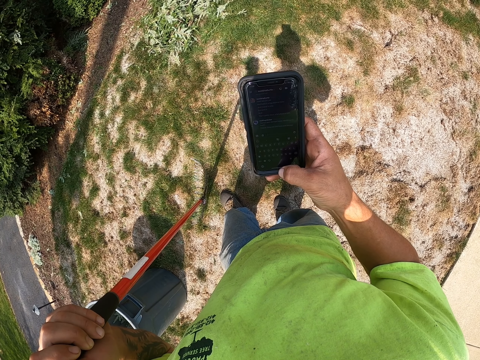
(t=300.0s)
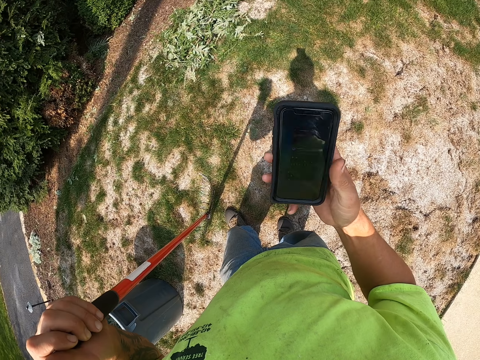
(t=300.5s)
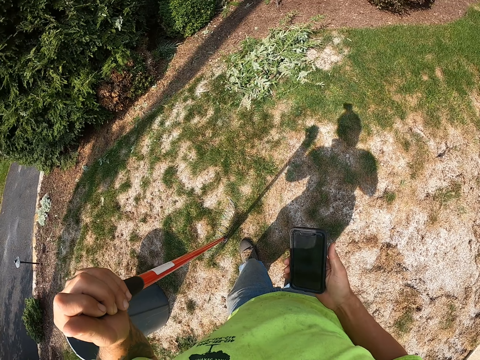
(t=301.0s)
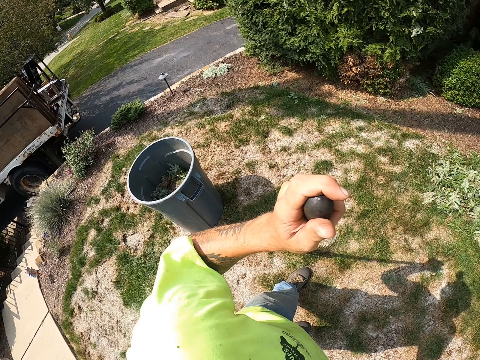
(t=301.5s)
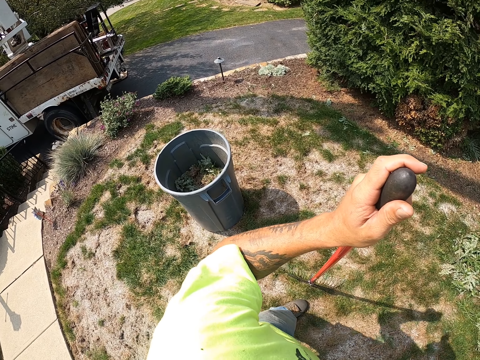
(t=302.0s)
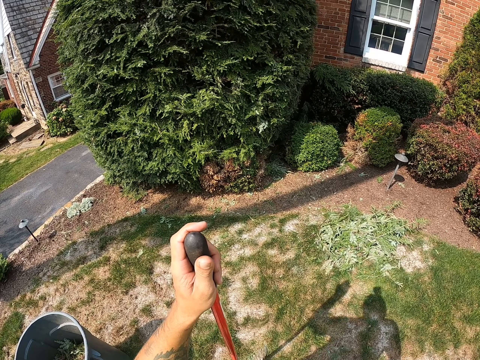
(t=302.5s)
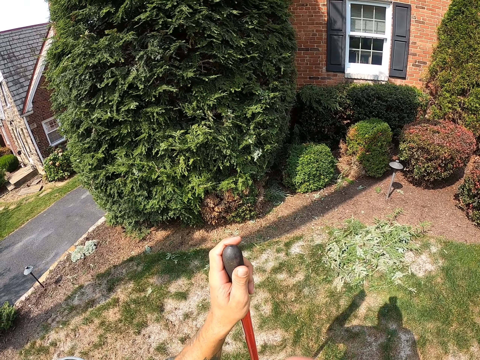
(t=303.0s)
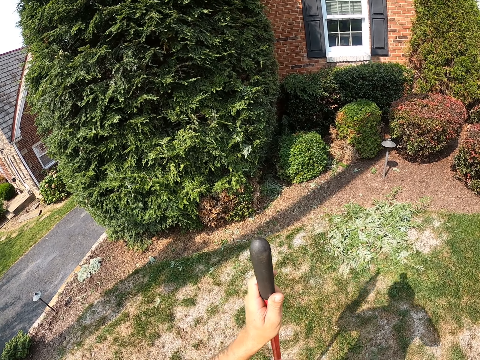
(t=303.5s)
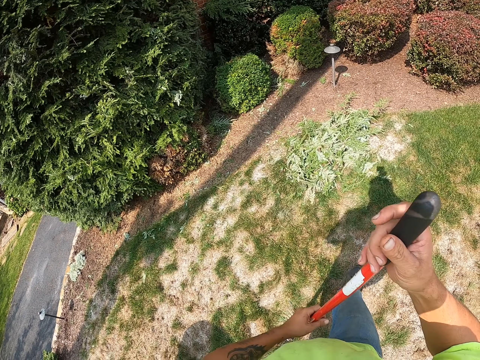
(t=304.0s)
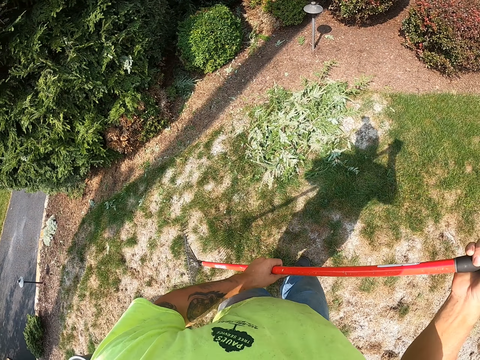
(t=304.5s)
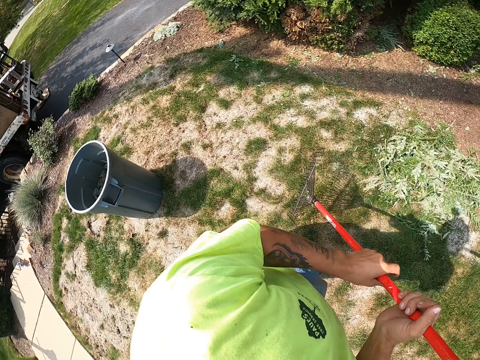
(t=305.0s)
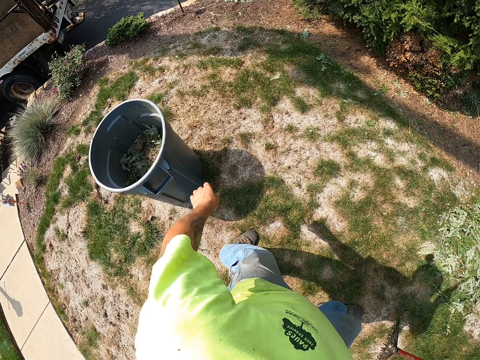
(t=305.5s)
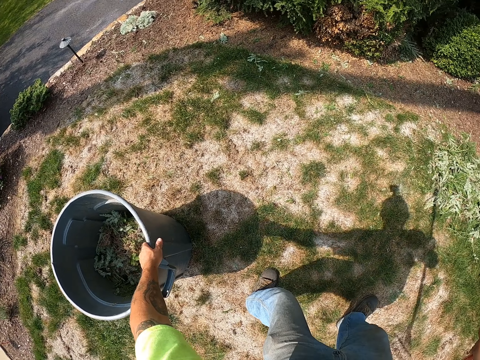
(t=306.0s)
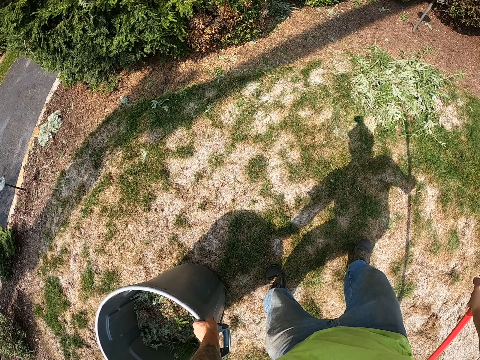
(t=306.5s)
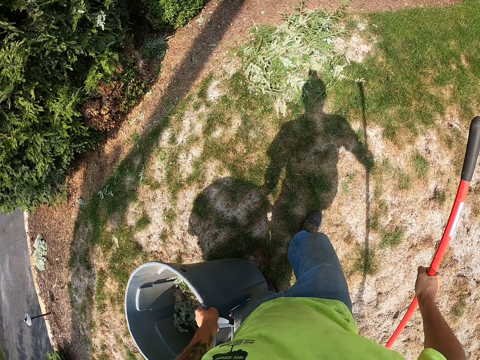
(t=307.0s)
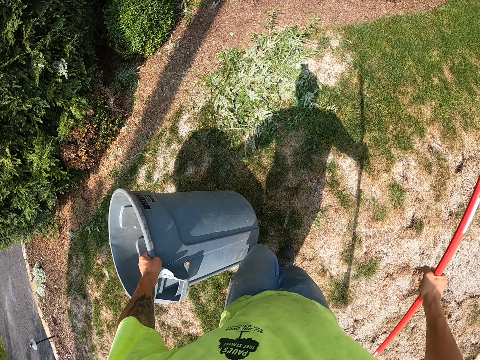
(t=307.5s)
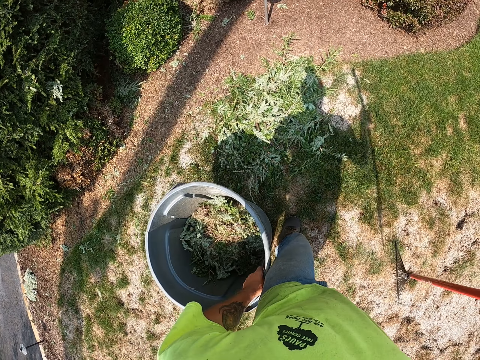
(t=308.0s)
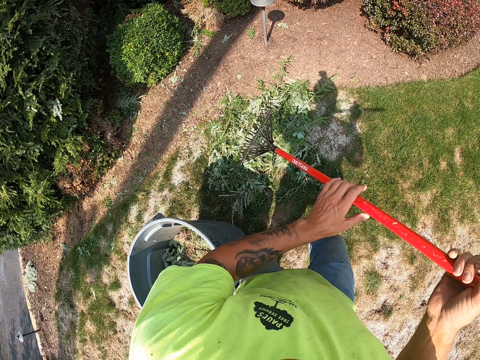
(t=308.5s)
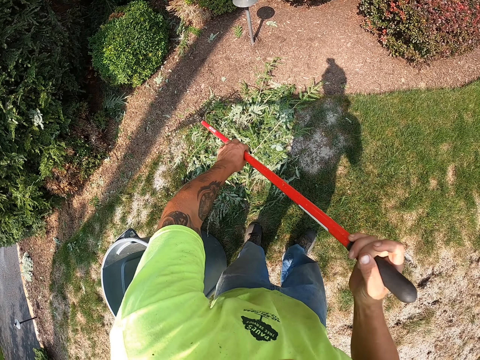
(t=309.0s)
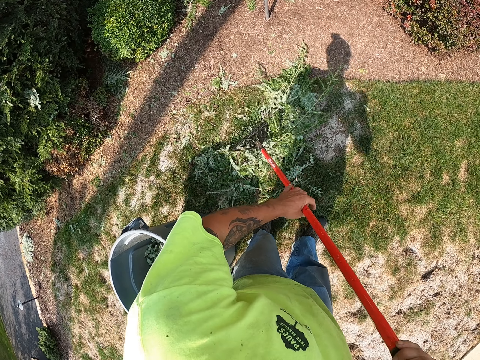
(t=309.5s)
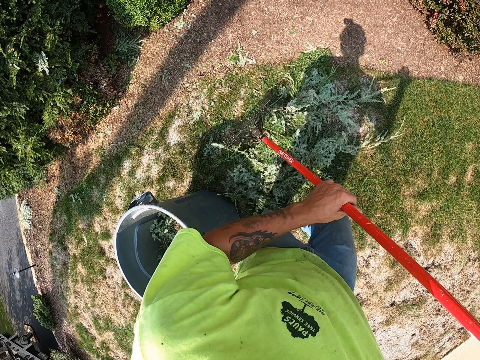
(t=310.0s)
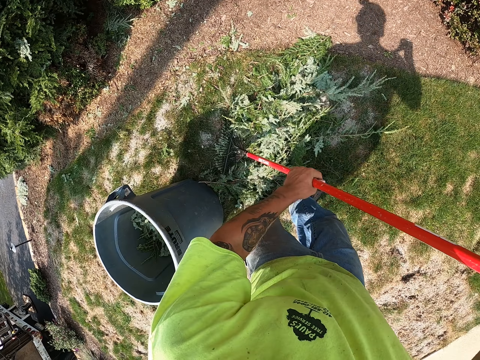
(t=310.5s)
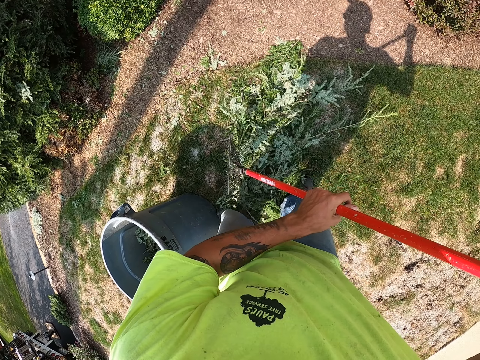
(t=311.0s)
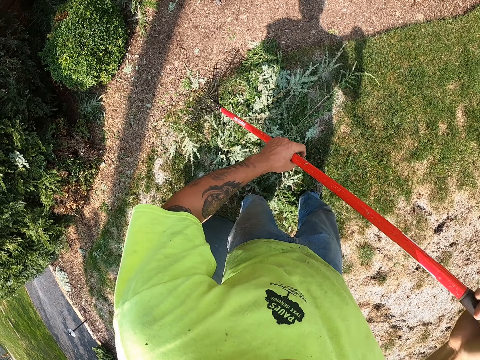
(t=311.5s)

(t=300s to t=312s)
The camera wearer looks around. He holds the rake with both hands. He holds the rake with his right hand. He holds a litterbin. He carries a bucket on the lawn with his left hand. He moves on the lawn. He drops the bucket on the lawn with his left hand. He collects the leaves. He scrapes the leaves on the lawn with the rake in his hands.

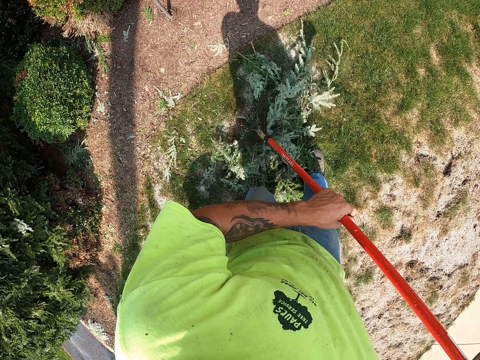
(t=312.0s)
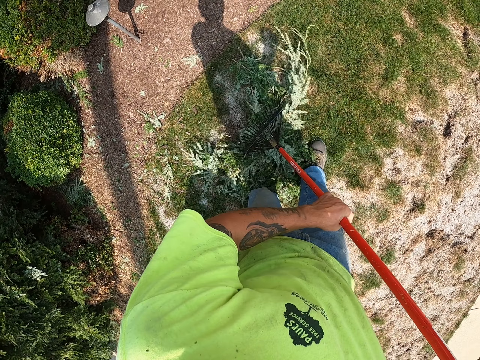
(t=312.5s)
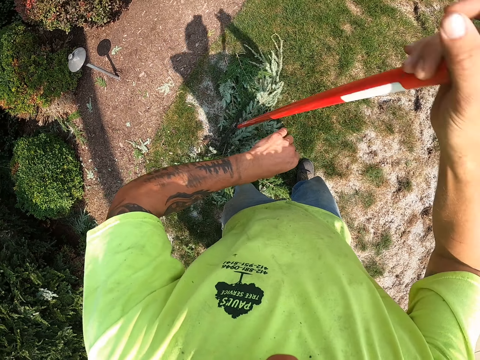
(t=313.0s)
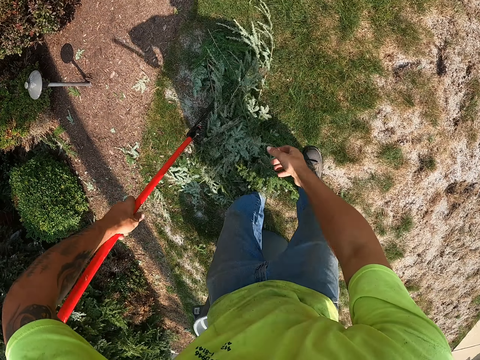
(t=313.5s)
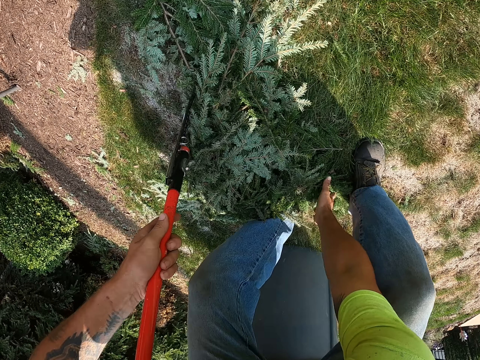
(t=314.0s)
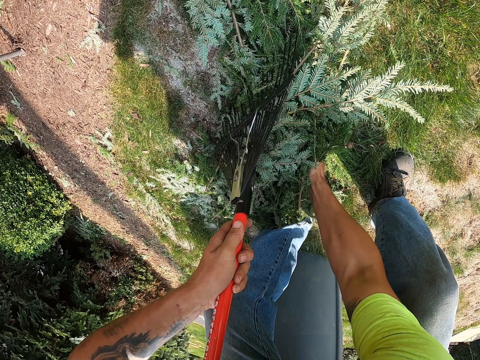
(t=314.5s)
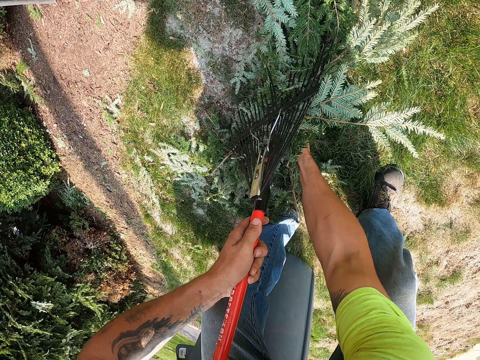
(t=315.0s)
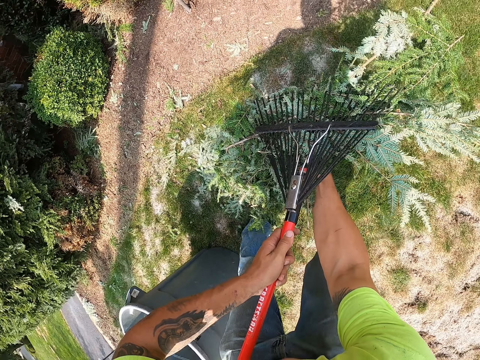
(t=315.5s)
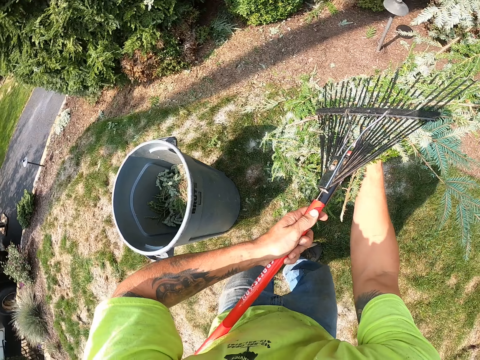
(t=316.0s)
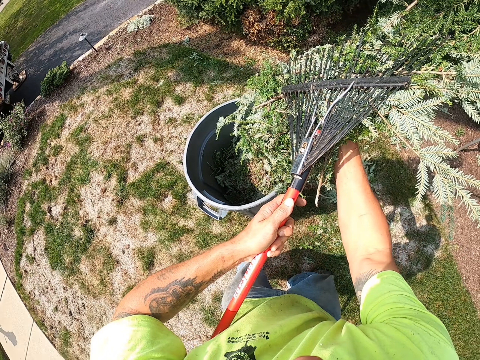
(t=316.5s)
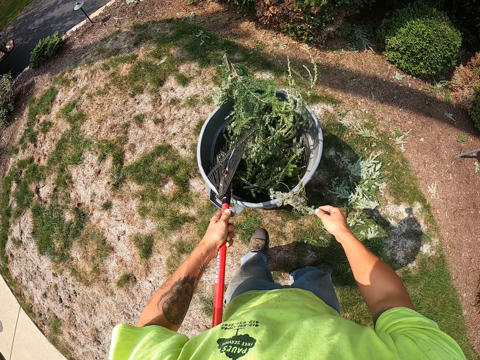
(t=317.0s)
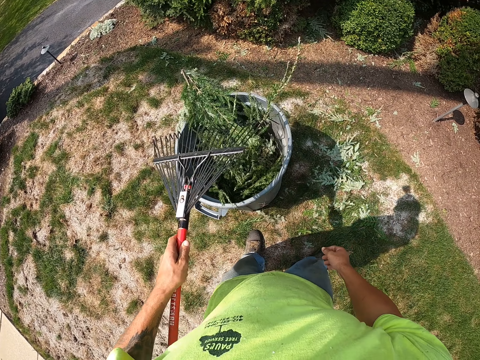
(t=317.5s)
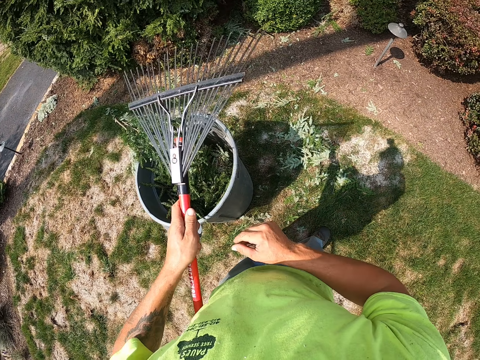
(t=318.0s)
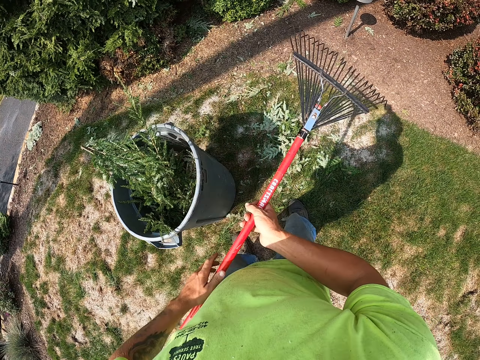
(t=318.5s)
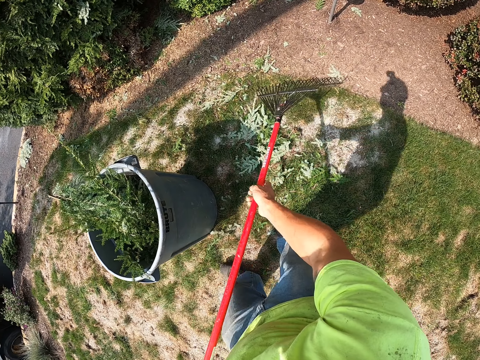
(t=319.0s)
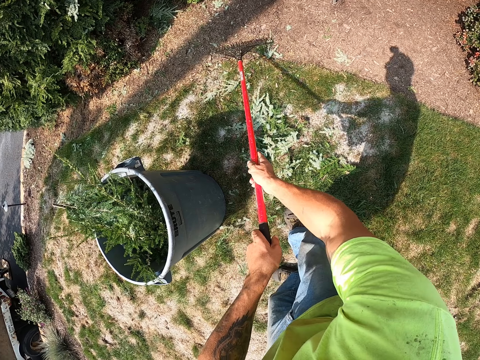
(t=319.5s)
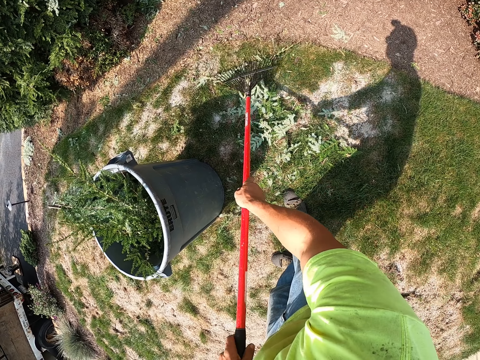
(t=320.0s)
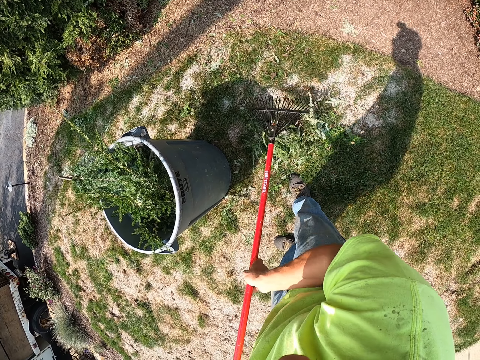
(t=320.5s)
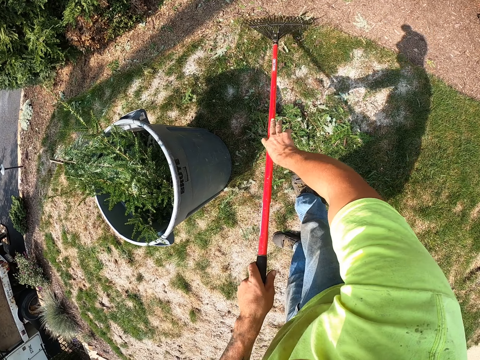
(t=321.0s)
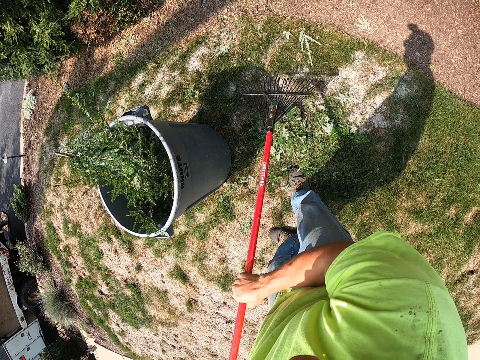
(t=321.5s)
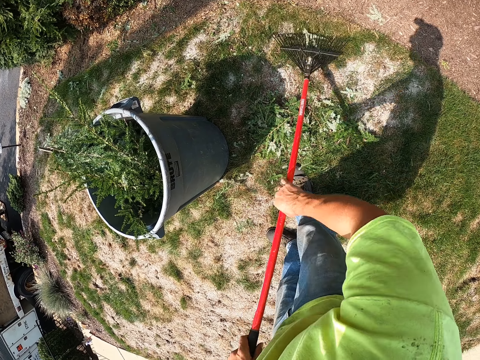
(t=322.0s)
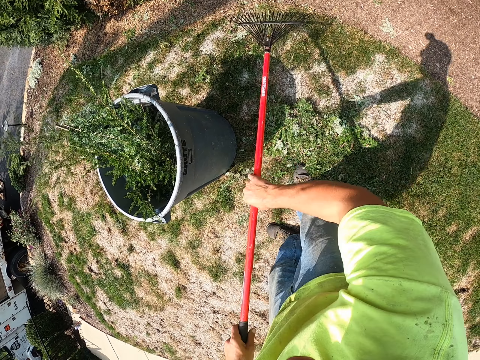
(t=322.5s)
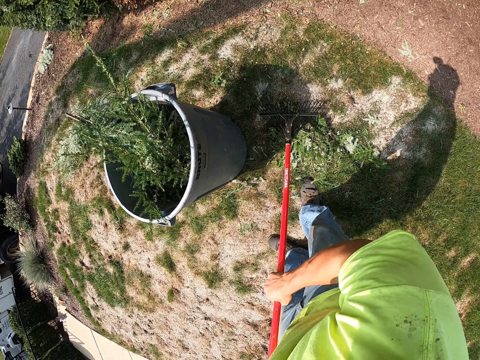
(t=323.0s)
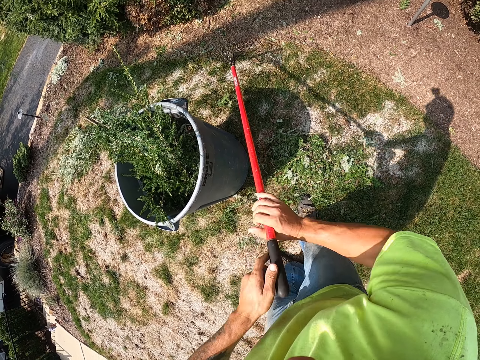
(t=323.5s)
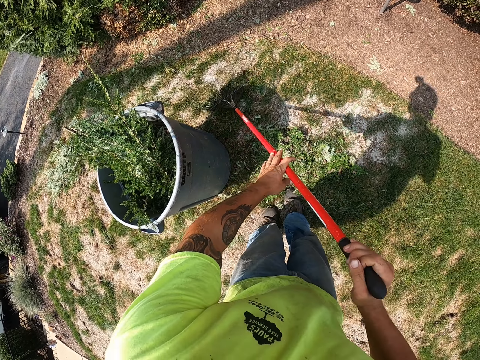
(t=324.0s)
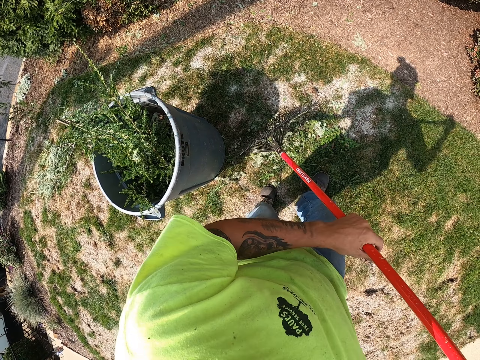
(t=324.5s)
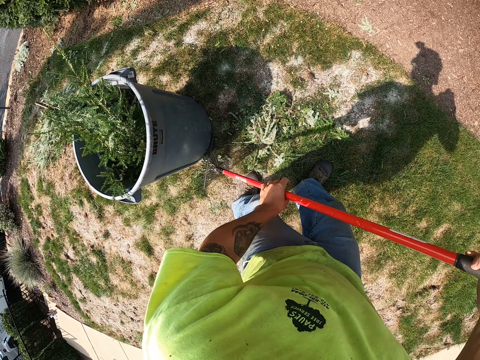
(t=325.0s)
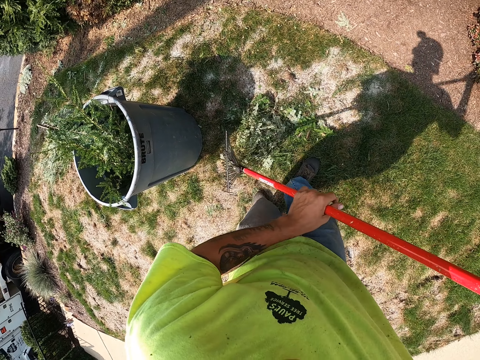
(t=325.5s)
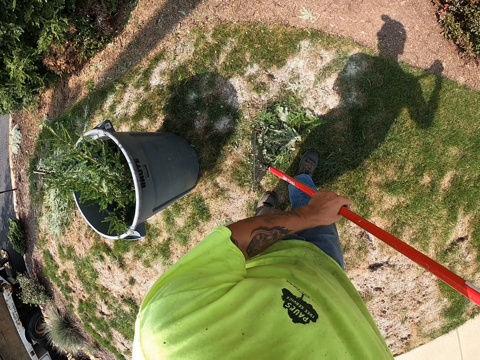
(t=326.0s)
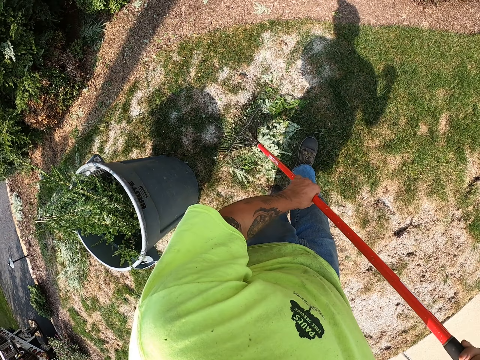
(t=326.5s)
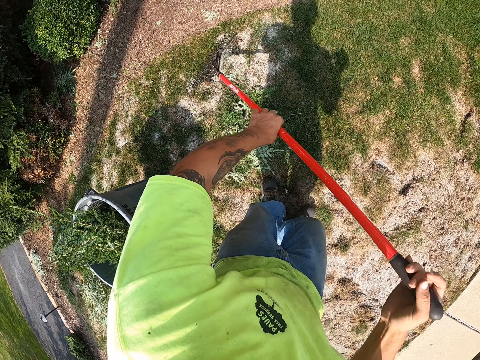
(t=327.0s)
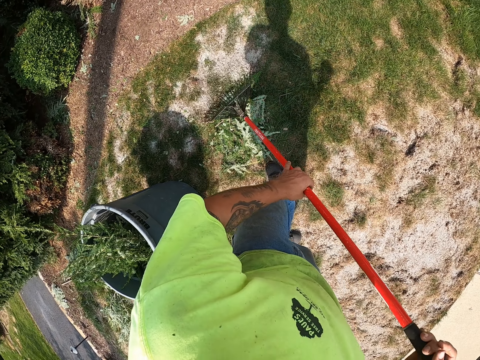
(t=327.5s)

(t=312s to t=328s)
The camera wearer passes the rake from his right hand to his left hand. He packs the leaves on the lawn to the rake in his left hand with his right hand. He pours the leaves into the bucket with the rake in his left hand. He scrapes the leaves on the lawn with the rake in his hands. He collects the leaves.
